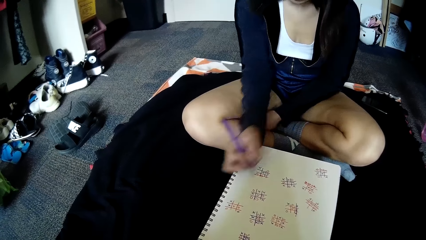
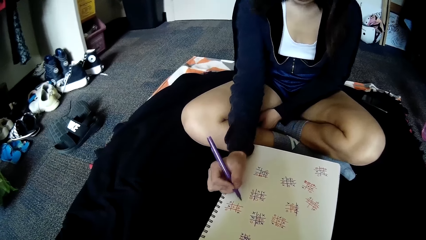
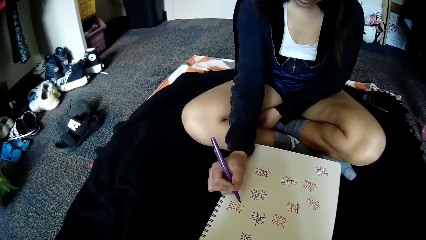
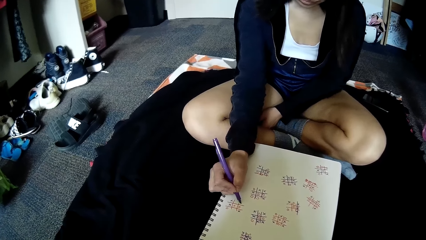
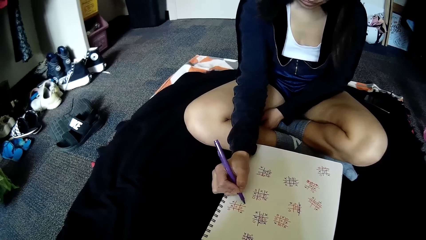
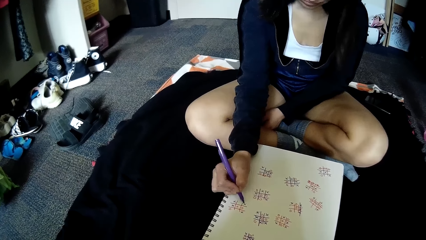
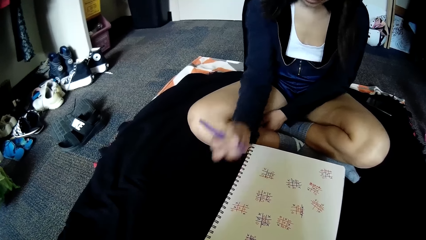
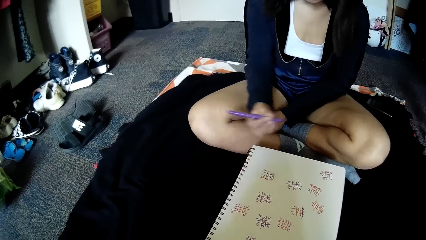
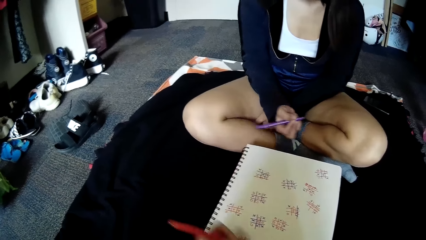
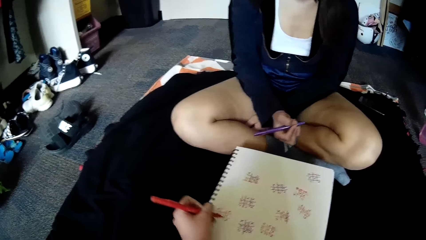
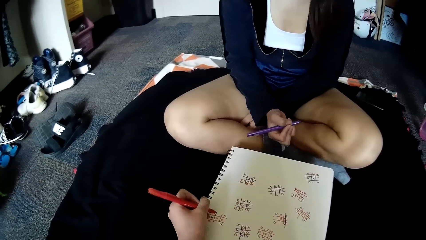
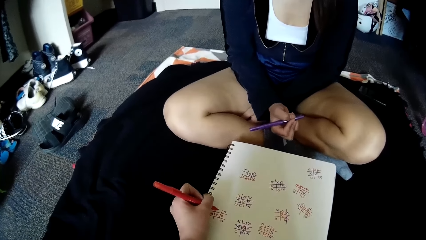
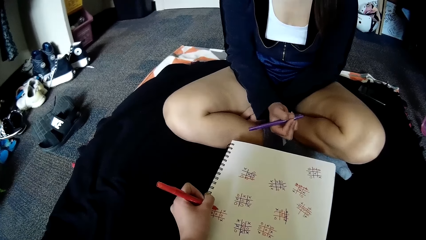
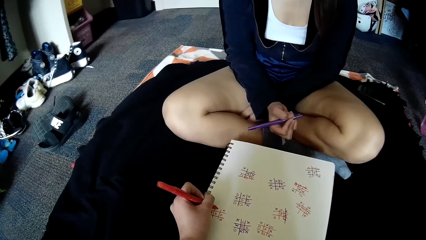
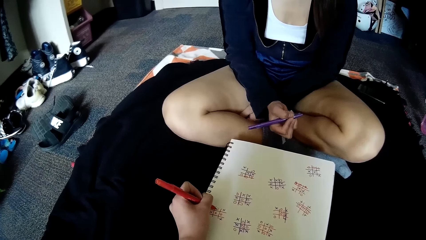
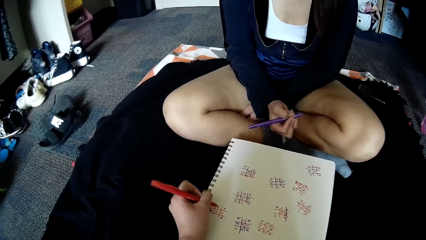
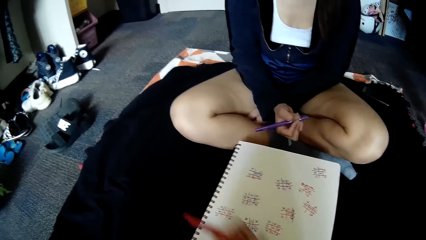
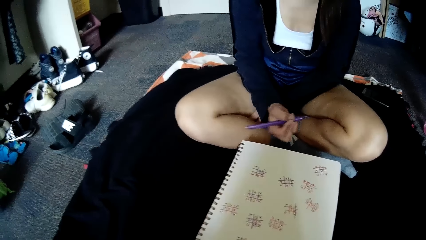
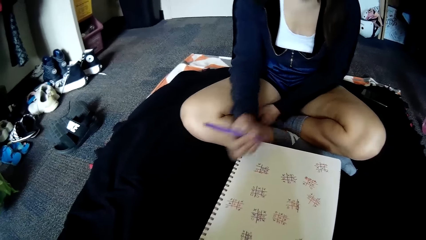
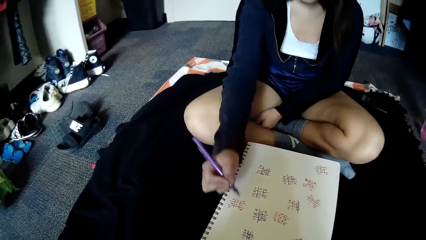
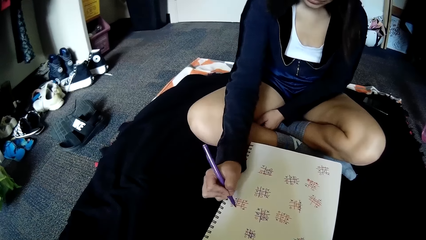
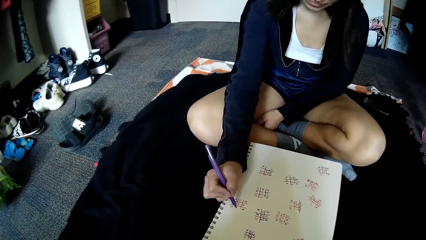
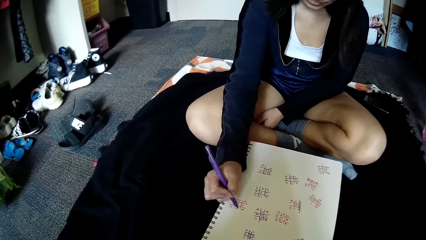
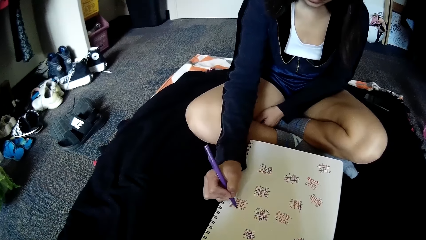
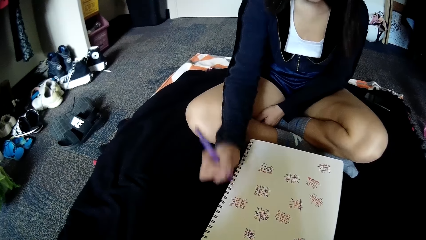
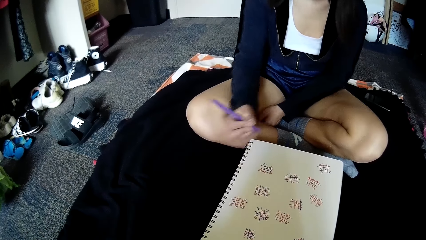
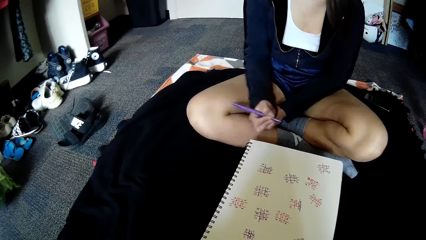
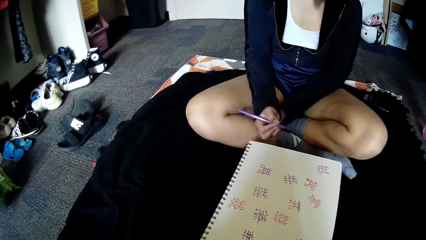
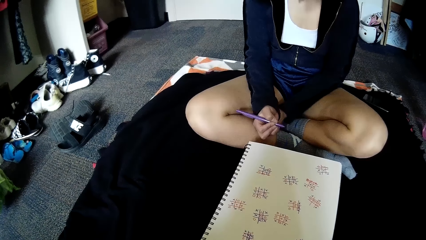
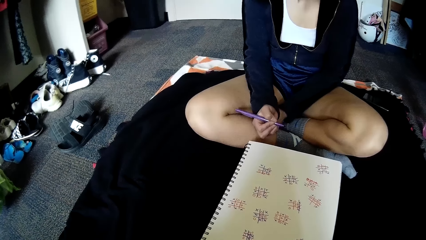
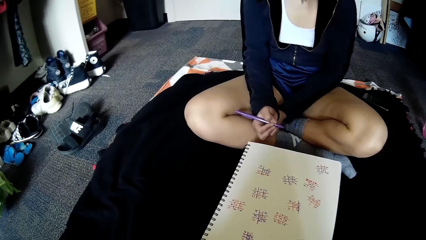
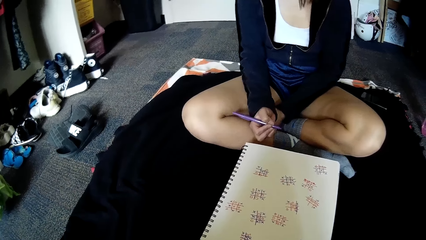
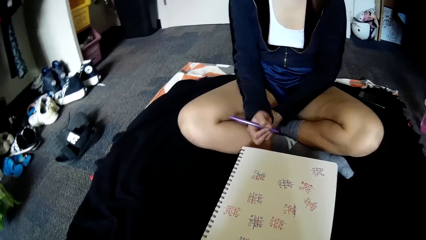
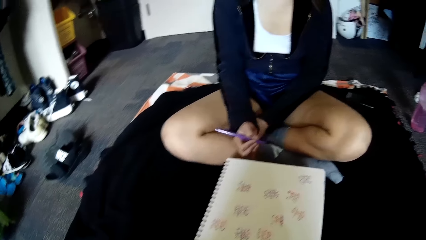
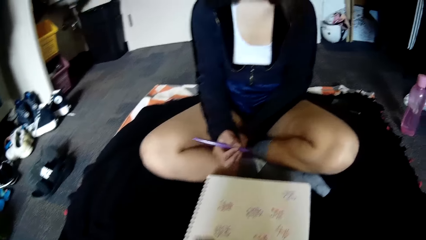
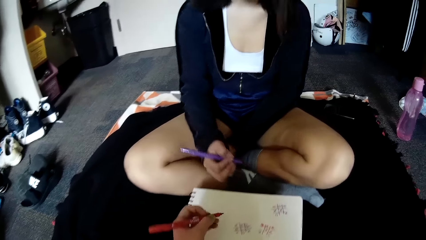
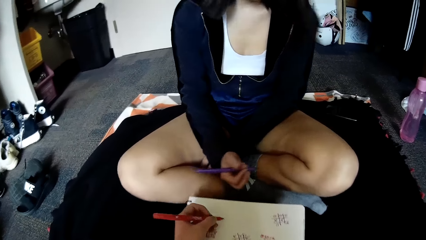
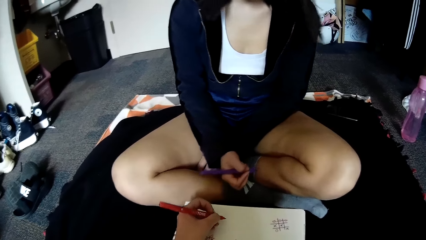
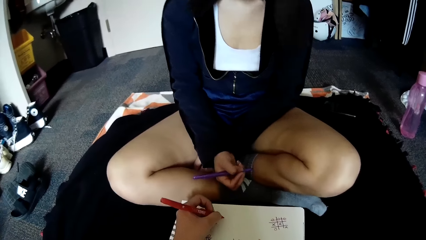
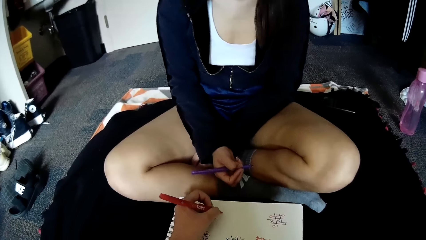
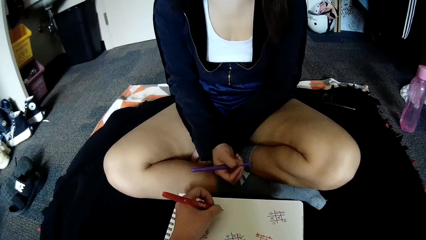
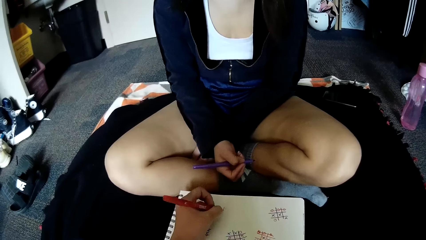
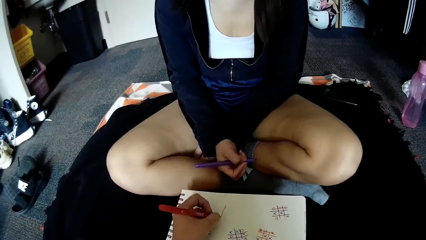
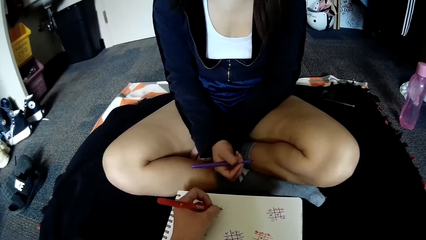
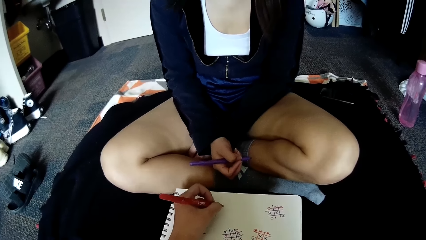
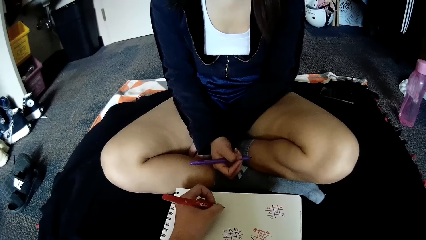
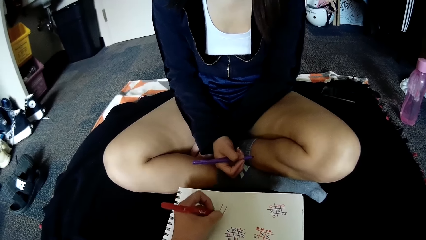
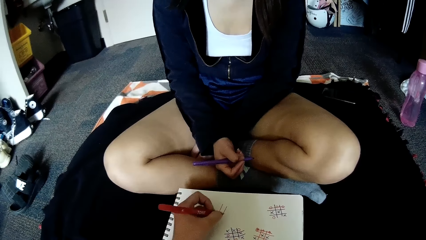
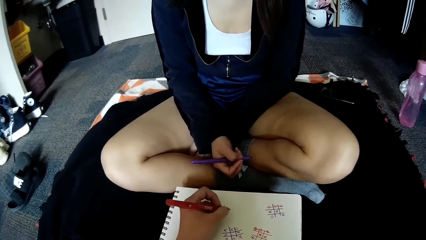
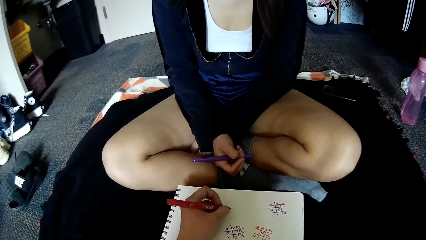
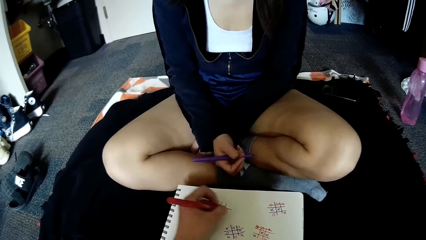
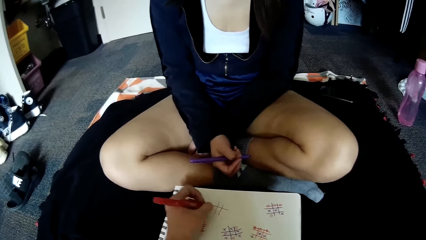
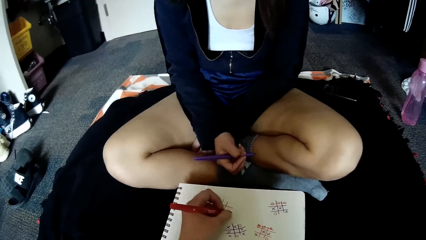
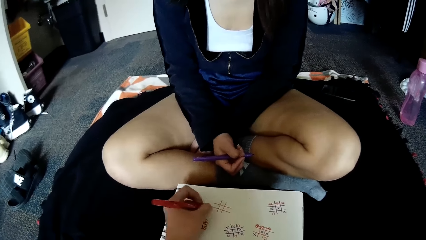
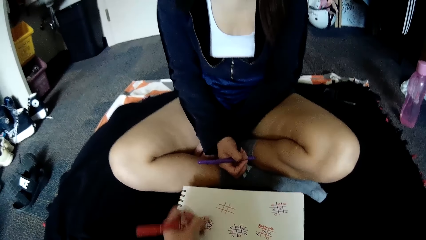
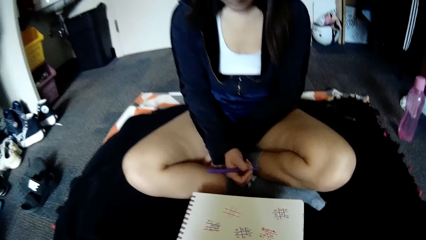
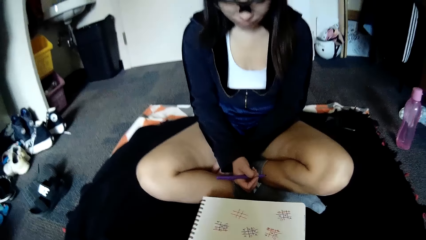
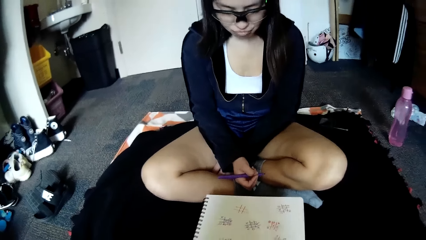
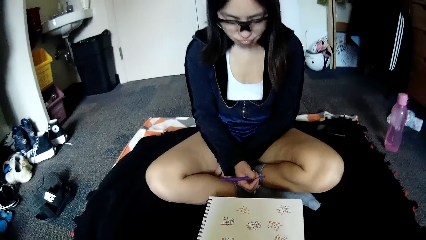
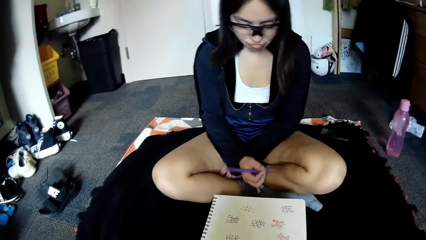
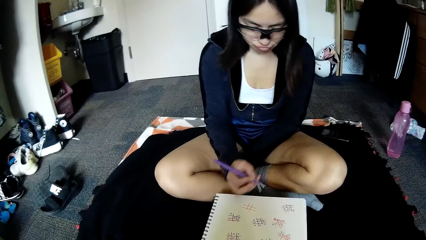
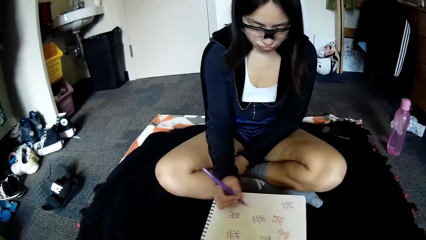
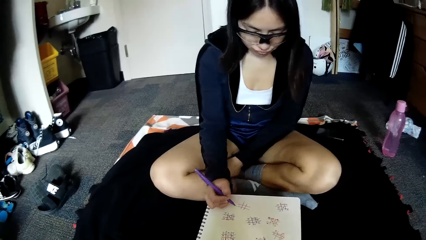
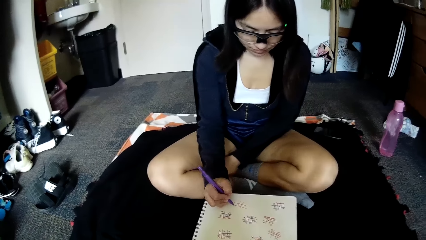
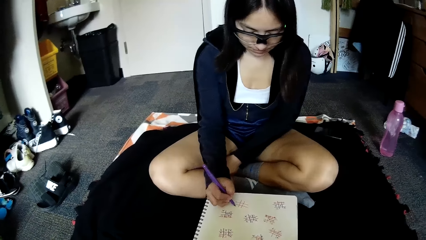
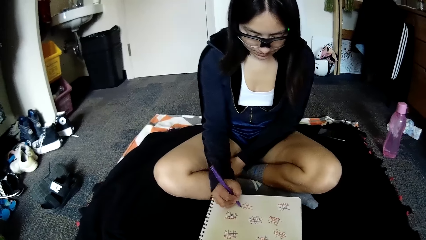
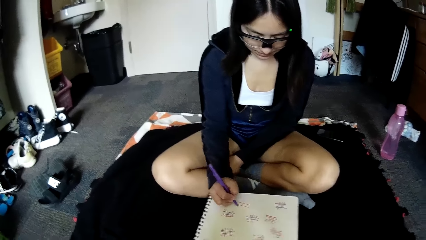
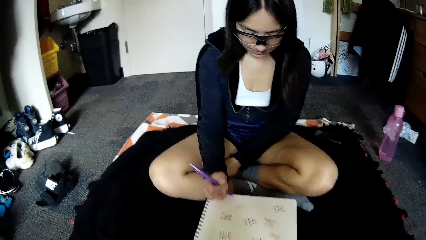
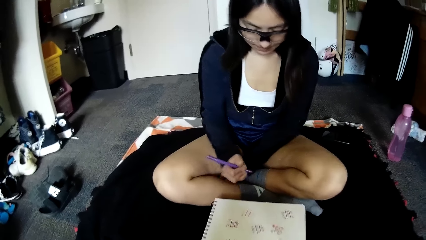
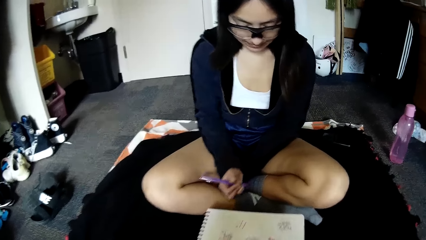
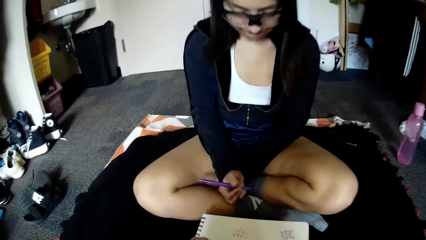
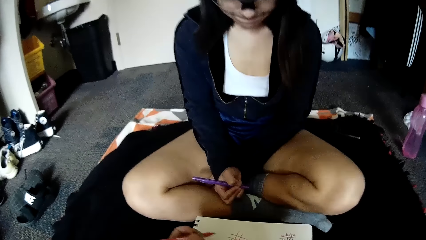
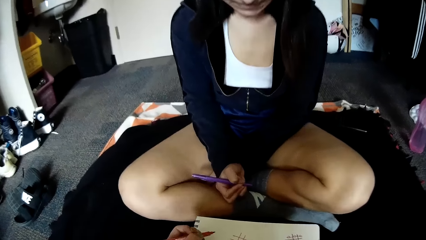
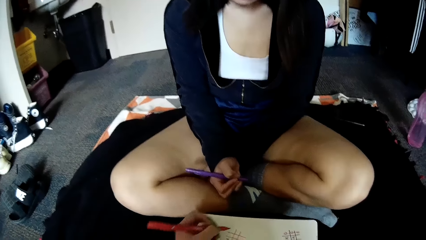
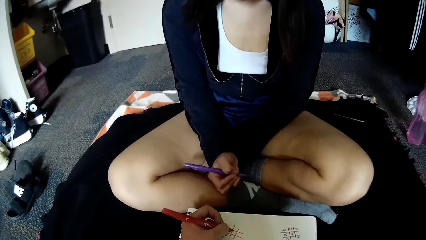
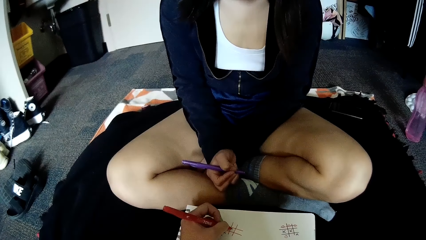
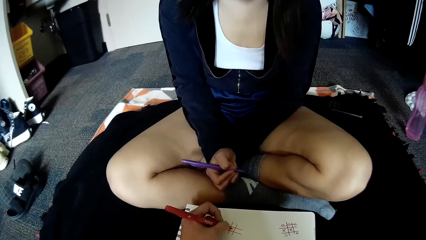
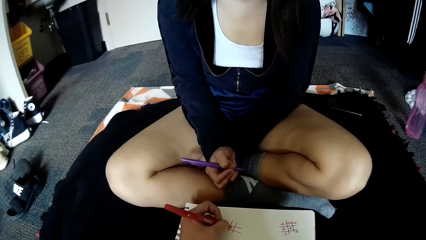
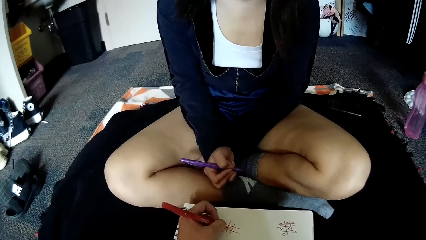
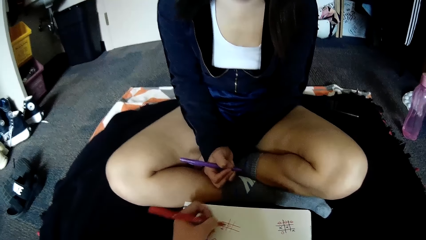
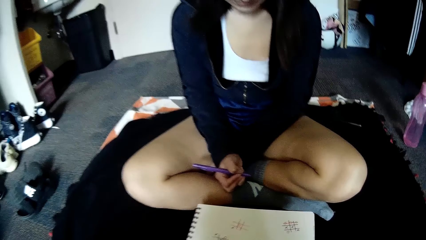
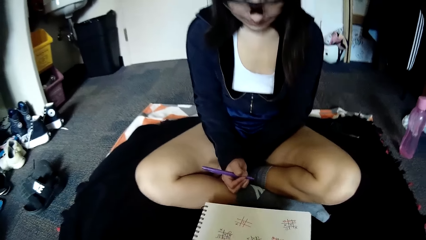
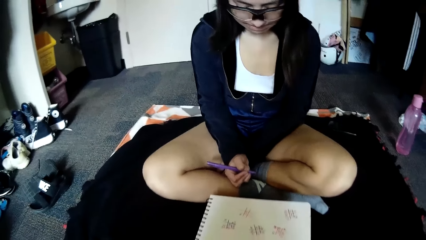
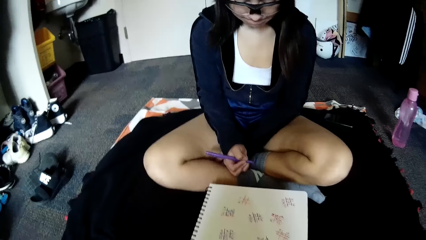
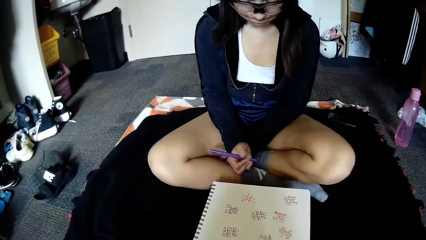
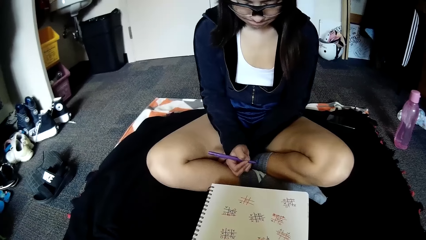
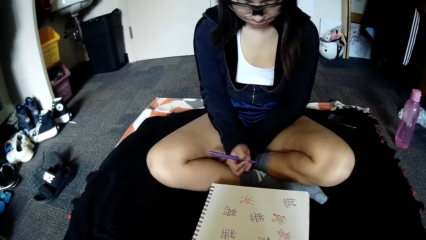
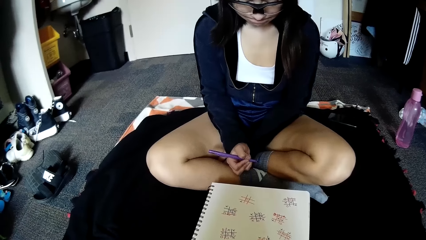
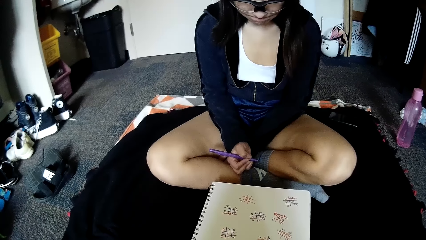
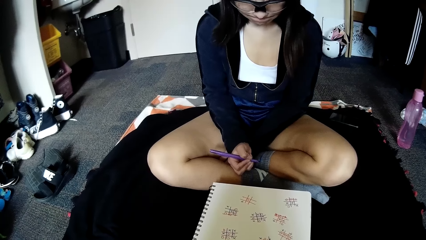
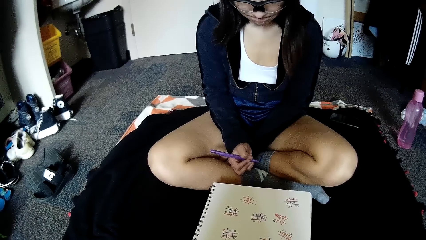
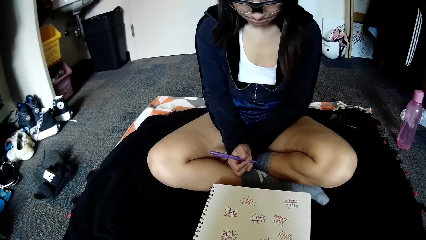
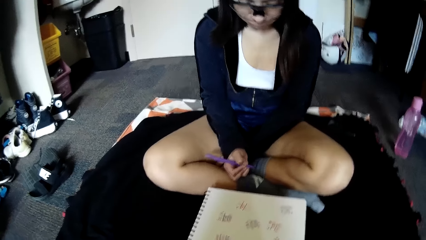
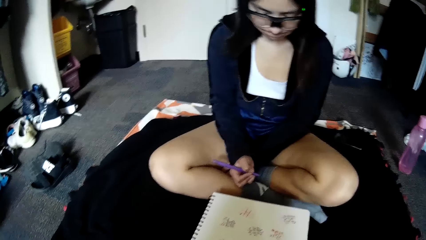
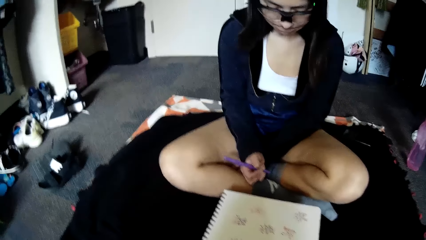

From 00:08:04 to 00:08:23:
The woman writes in the grid of squares on the paper with the purple pen in her right hand. The camera wearer writes in the grid of squares on the paper with the red pen in her left hand. The woman writes in the grid of squares on the paper with the purple pen in her right hand. The camera wearer draws a grid of squares on the paper with the red pen in her left hand. The woman writes in the grid of squares on the paper with the purple pen in her right hand. The camera wearer writes in the grid of squares on the paper with the red pen in her left hand.
